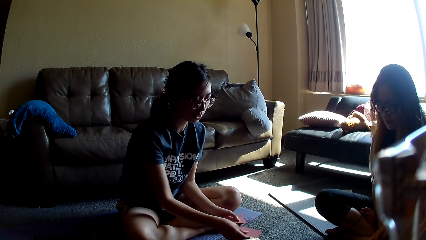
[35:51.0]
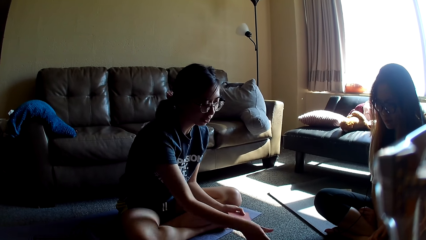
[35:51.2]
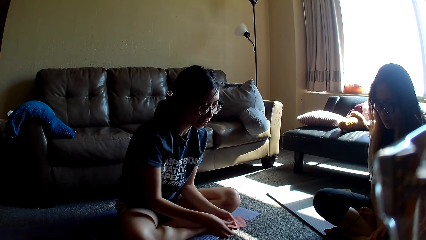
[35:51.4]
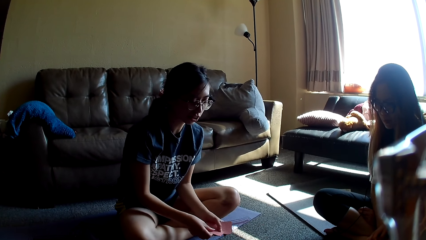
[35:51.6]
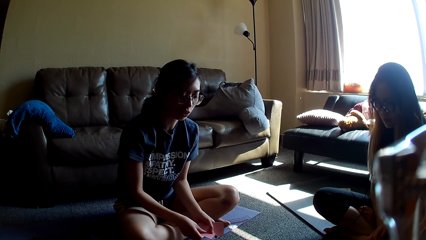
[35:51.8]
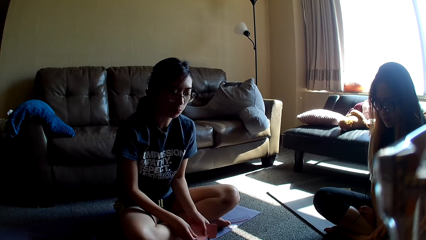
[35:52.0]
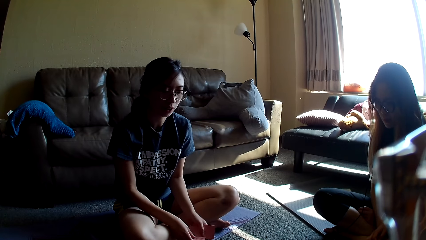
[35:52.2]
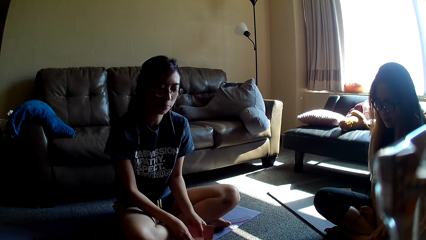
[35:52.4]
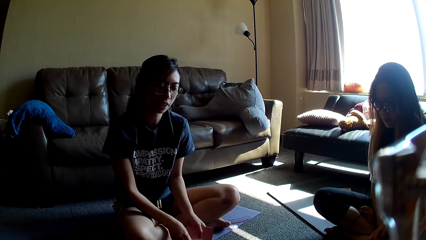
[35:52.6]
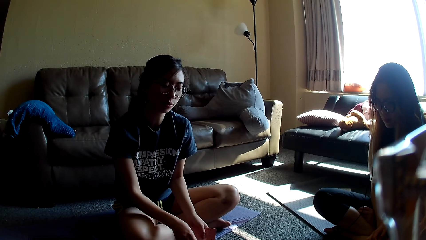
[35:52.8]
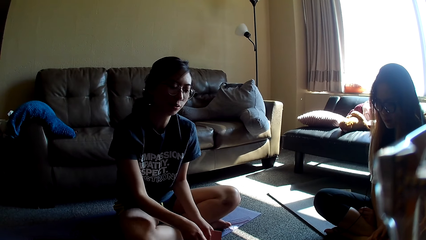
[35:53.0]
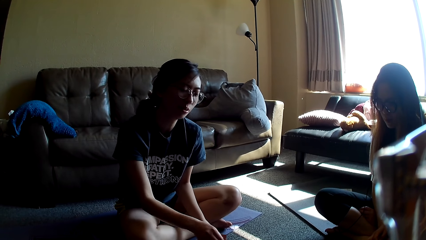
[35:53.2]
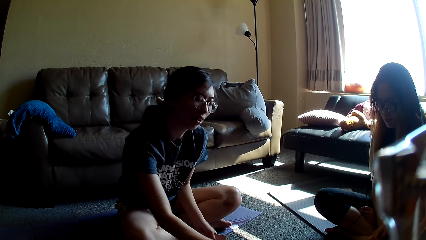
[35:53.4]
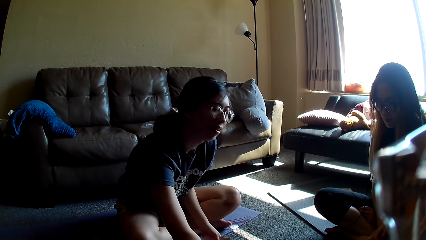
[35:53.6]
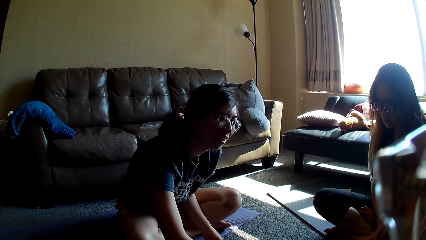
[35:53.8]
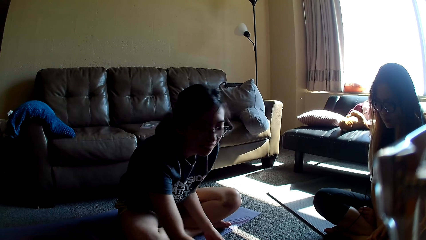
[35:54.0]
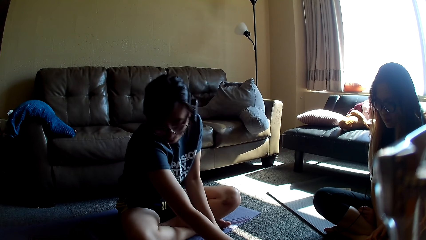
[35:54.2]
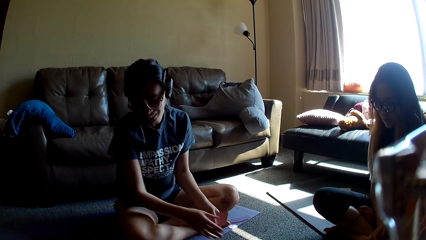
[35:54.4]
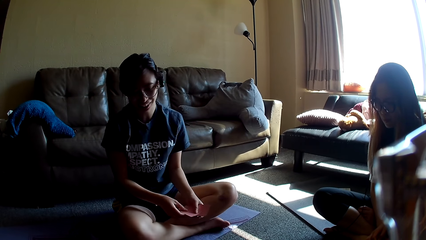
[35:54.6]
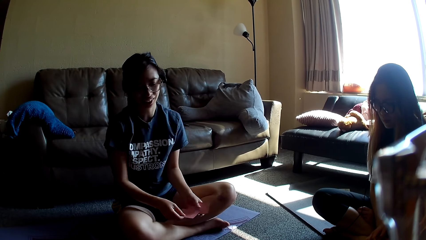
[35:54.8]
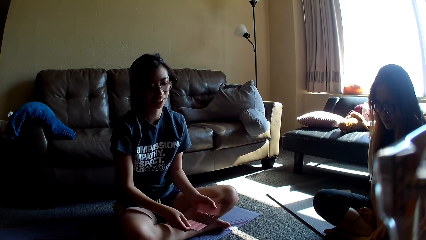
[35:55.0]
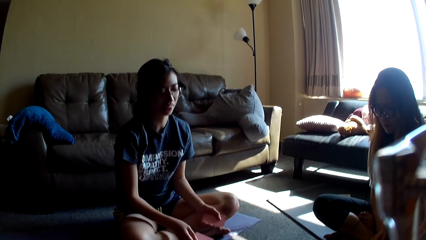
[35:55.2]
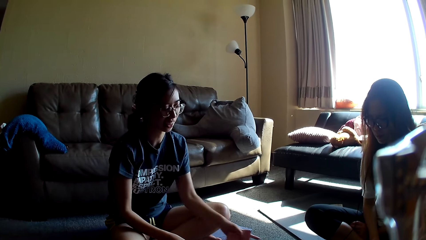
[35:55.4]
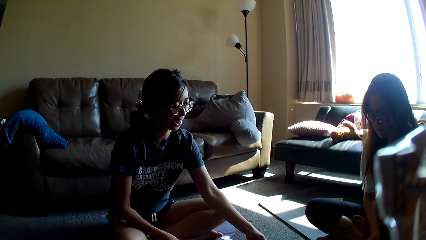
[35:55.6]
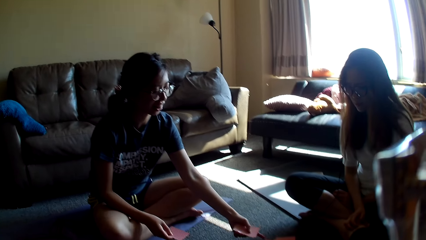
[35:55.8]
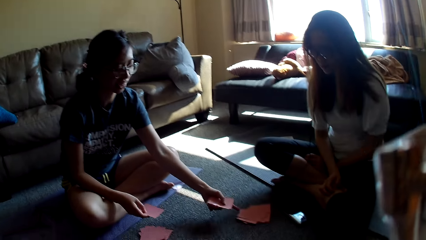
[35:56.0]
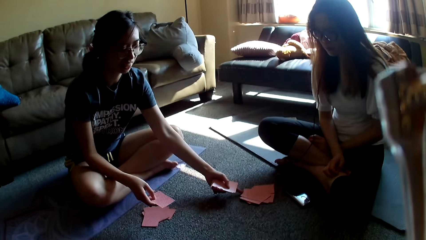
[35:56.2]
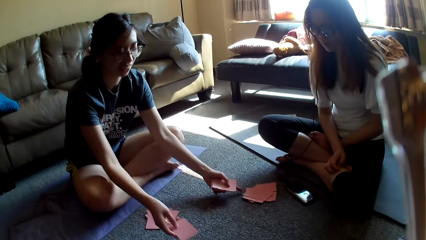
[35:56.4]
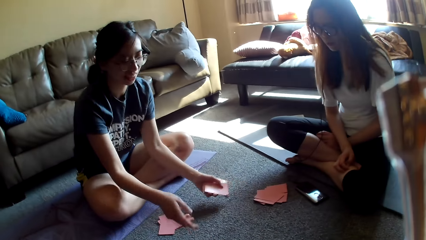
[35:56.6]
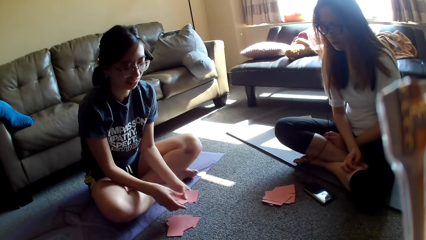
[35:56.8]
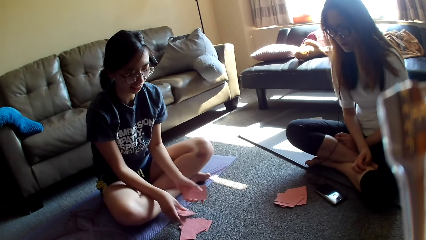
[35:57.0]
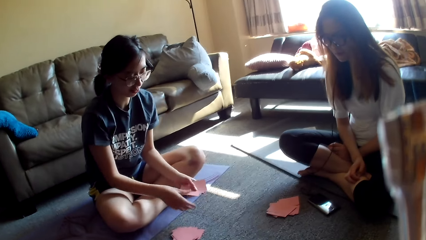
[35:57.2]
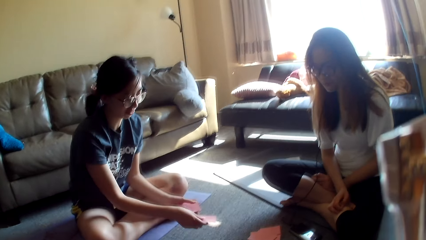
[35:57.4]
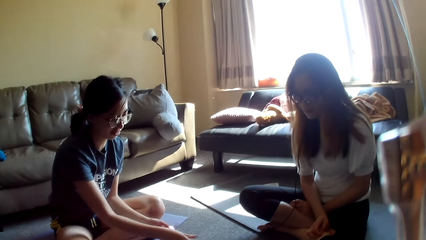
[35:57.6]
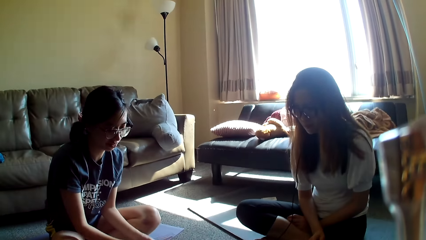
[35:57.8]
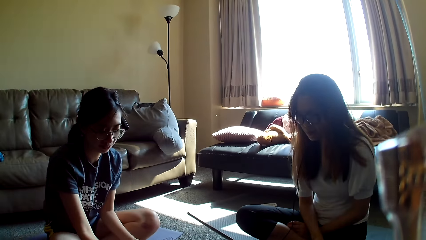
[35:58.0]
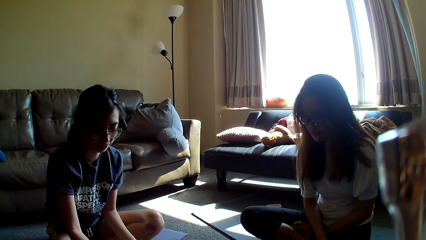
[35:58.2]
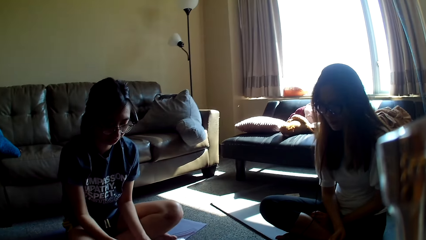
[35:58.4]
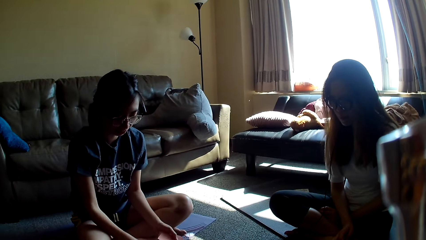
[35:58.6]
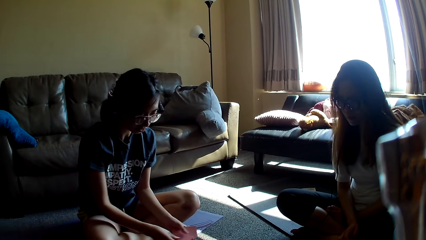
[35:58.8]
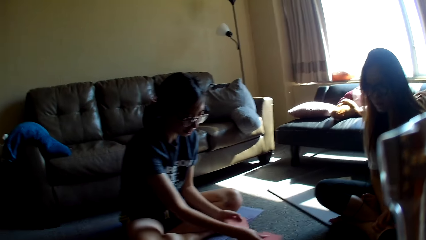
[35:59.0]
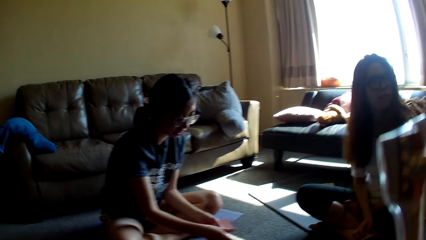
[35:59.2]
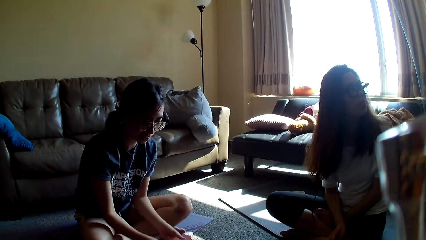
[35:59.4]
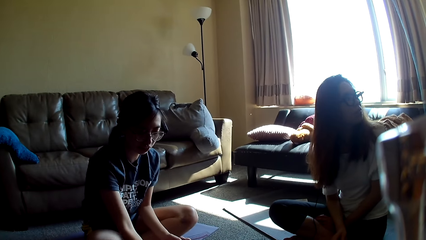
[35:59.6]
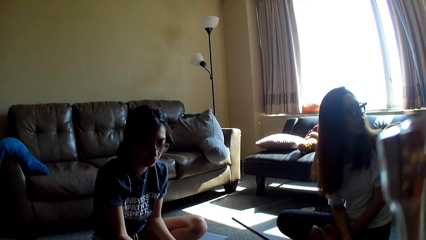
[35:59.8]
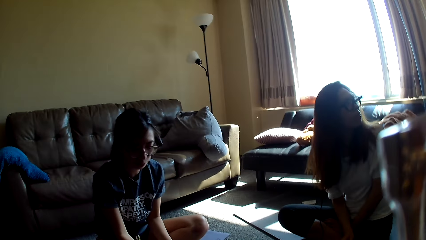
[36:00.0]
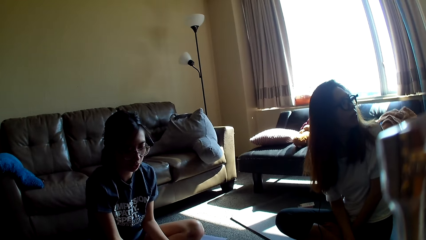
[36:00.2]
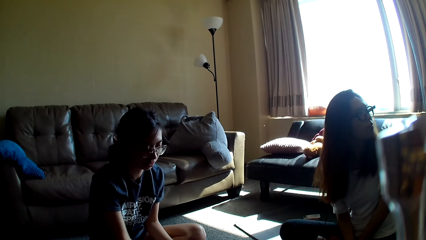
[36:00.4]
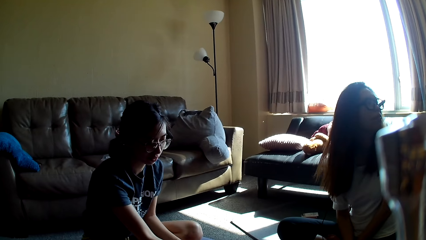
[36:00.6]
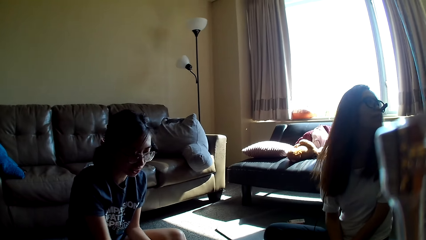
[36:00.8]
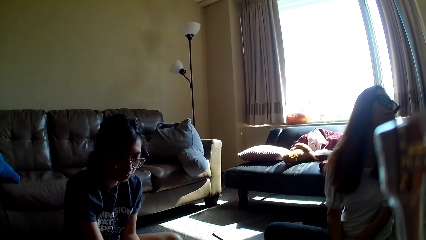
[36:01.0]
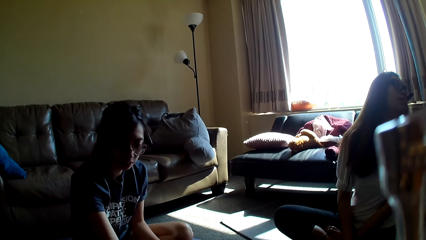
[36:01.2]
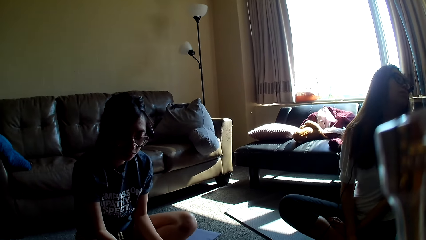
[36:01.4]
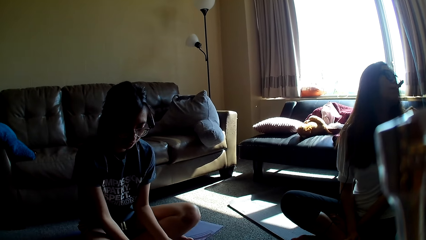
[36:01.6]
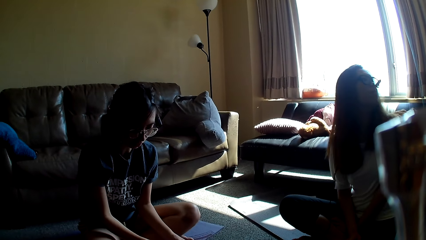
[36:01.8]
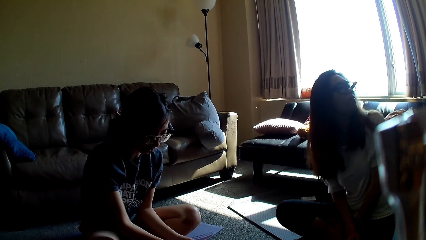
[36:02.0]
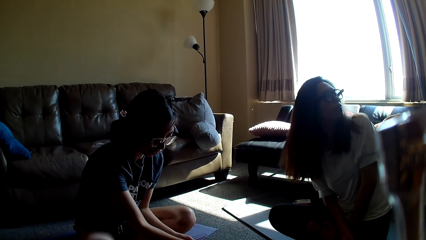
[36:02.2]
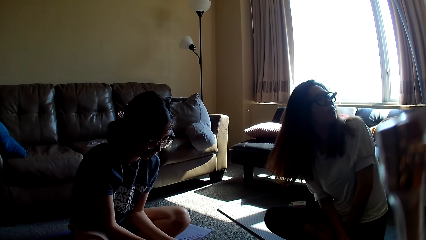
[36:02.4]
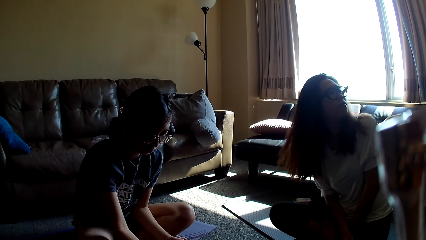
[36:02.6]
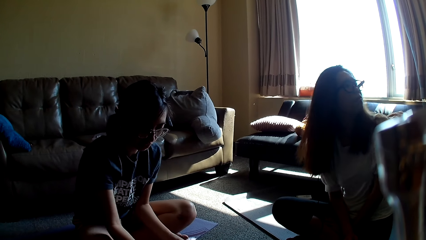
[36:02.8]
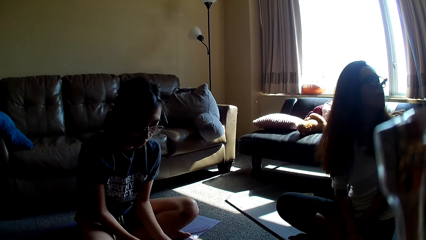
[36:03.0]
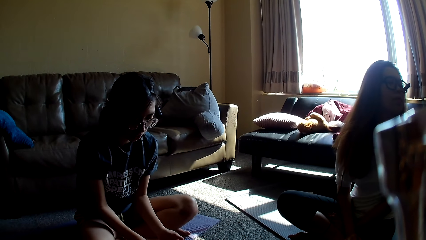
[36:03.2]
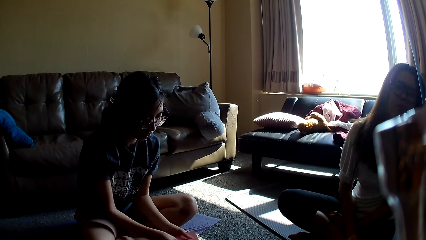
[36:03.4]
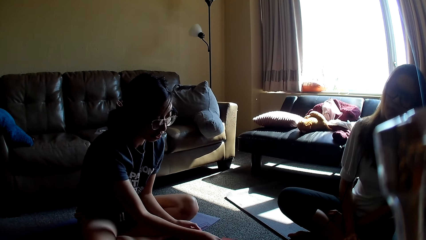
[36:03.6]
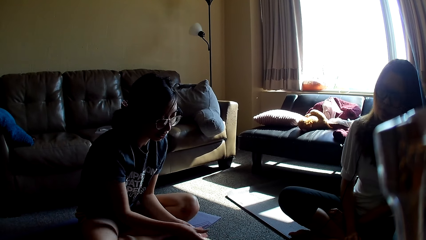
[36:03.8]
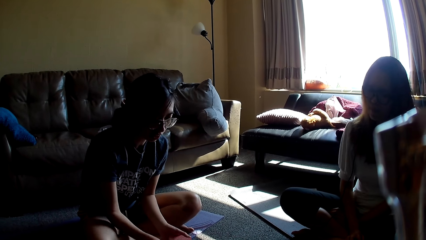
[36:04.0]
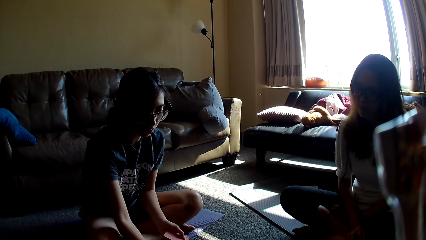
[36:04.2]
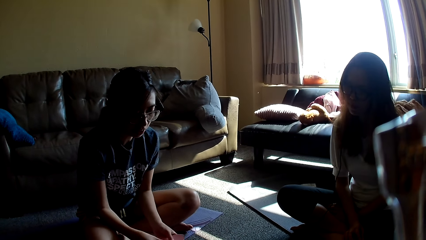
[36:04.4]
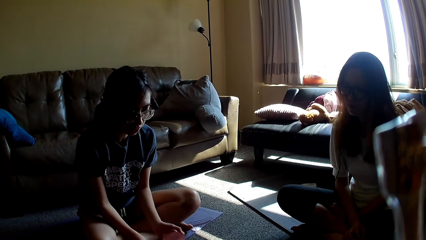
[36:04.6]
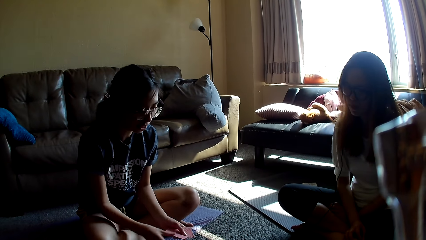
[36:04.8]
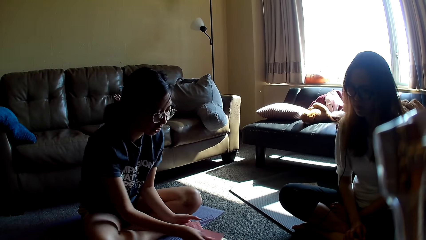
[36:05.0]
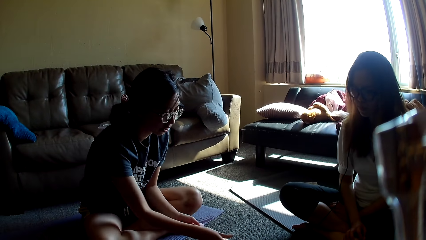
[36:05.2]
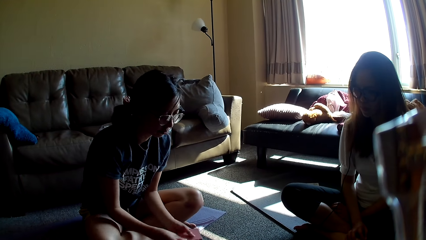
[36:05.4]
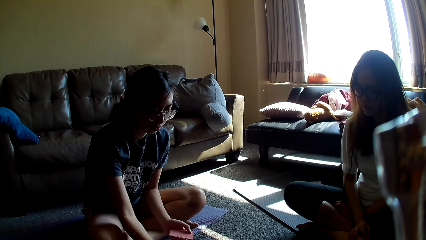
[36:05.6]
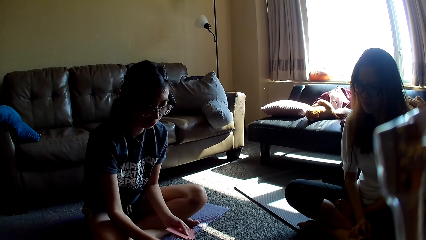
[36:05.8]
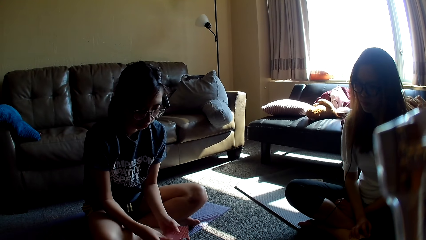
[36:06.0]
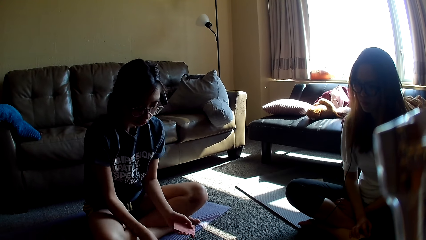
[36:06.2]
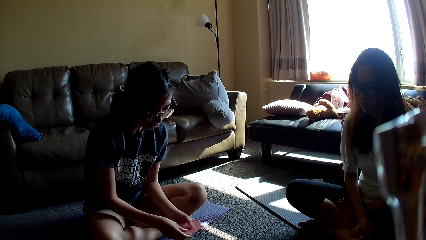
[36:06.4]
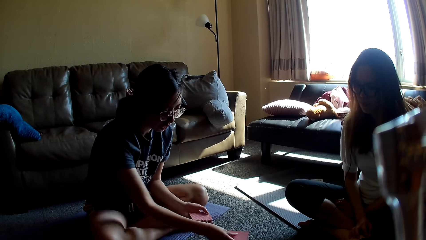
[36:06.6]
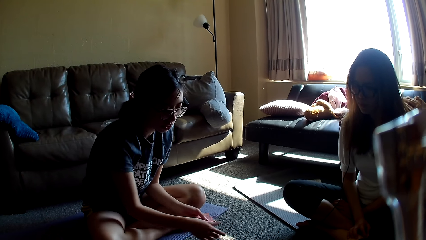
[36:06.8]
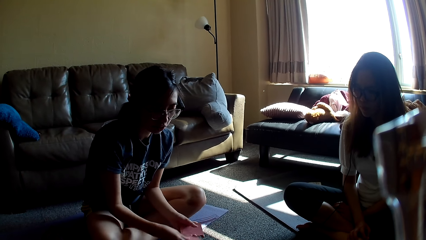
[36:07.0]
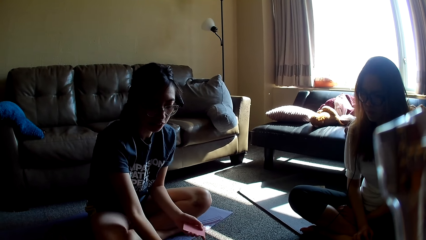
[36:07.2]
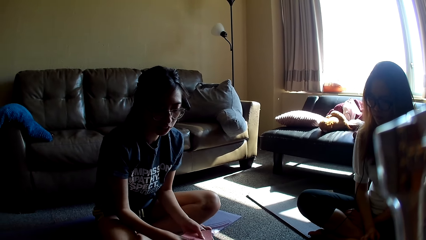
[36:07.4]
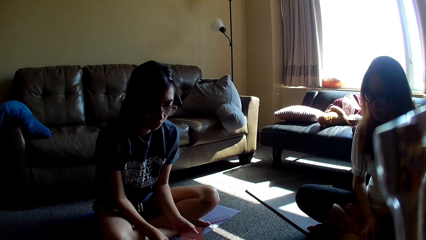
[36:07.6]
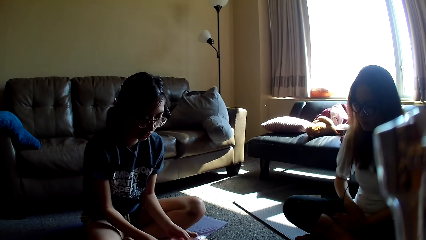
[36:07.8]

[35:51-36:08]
A lady moves forward. The lady picks up the card game, points at the card game, drops the card game and divides the card game. Another lady moves side by side.
